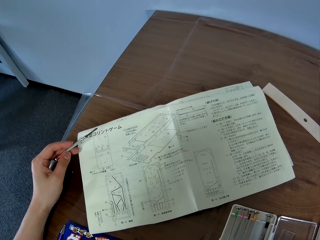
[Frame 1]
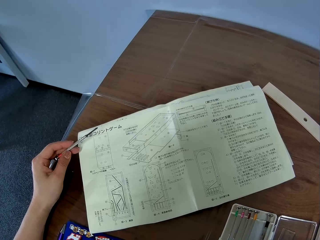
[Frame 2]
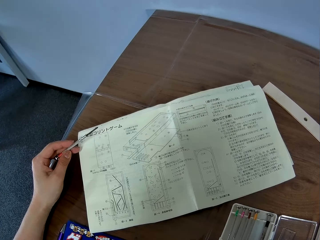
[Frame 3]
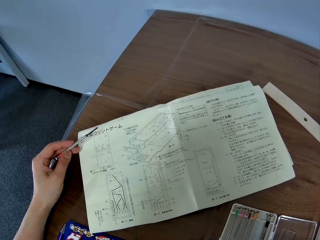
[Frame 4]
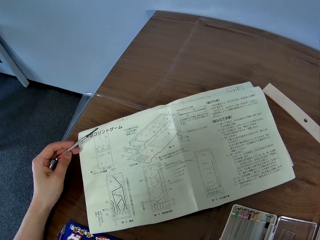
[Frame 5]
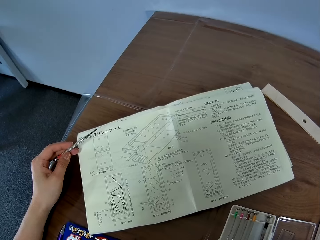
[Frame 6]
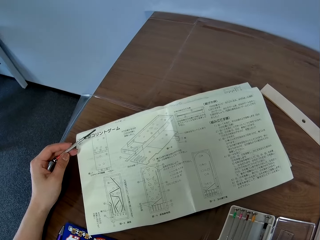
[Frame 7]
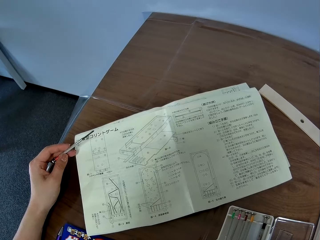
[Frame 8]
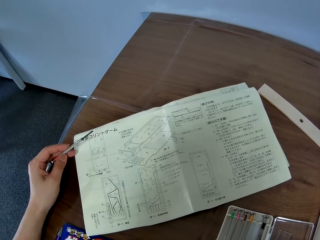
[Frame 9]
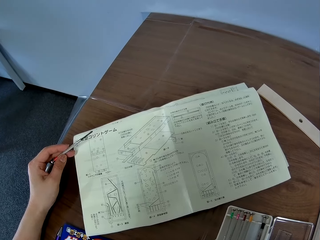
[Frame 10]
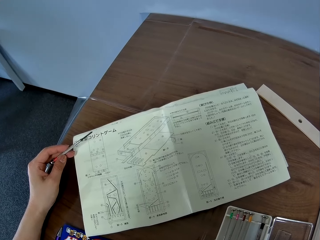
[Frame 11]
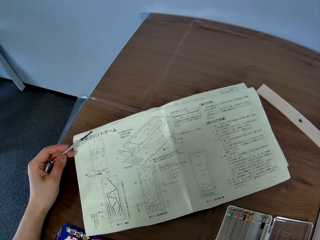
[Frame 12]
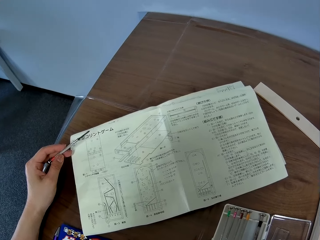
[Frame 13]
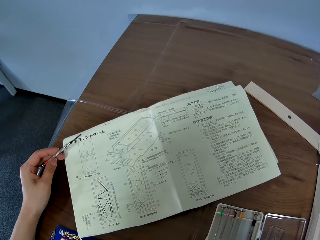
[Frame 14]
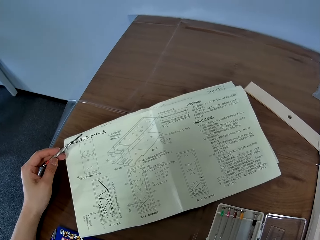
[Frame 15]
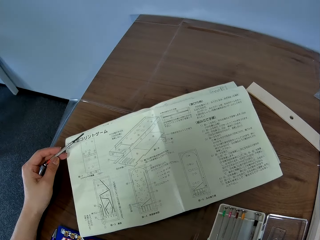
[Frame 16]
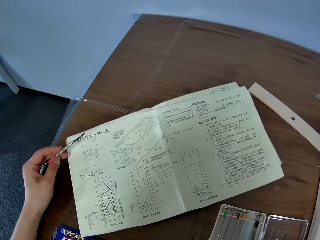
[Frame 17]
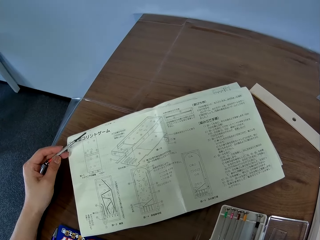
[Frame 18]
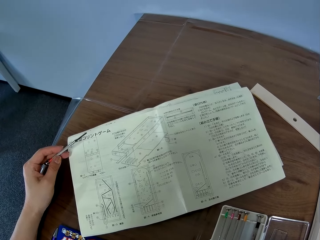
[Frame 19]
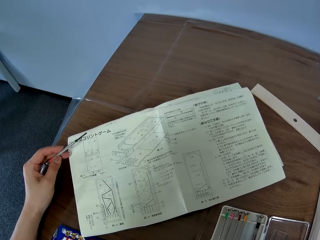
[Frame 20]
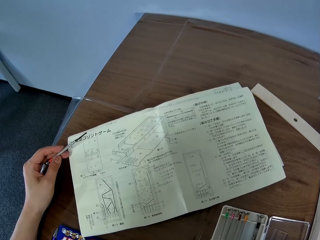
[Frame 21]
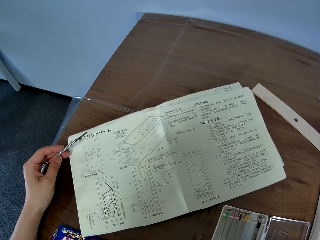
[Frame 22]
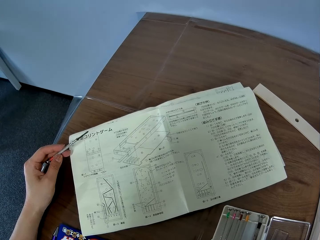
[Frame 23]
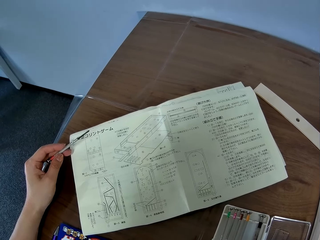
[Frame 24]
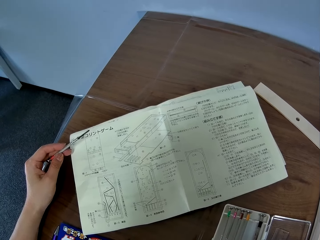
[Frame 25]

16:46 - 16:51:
The camera wearer stares at a piece of paper.

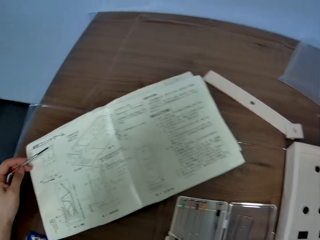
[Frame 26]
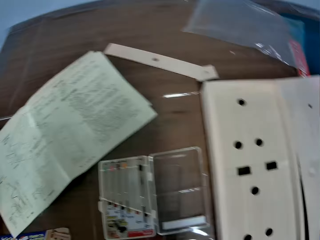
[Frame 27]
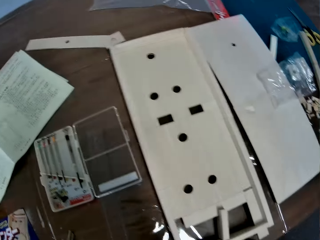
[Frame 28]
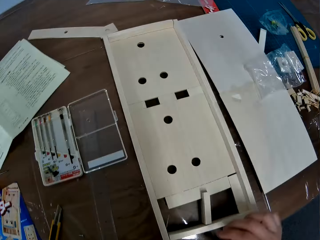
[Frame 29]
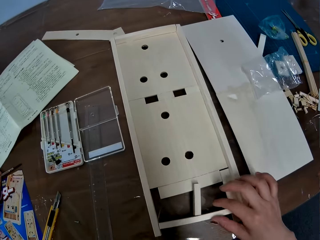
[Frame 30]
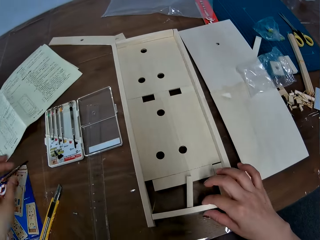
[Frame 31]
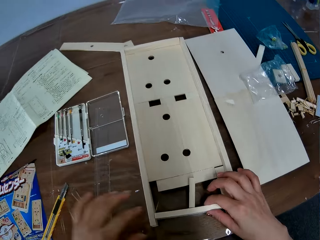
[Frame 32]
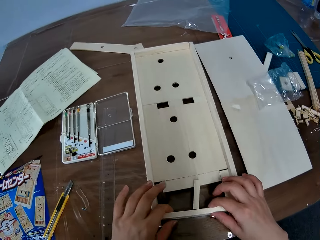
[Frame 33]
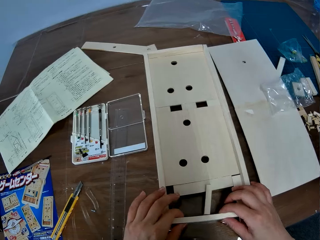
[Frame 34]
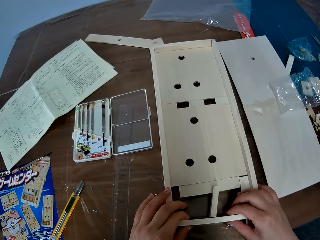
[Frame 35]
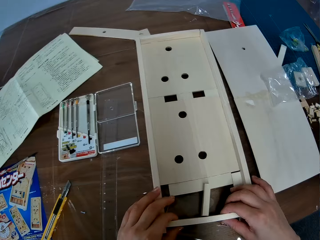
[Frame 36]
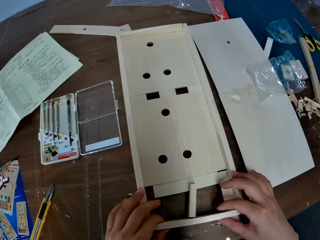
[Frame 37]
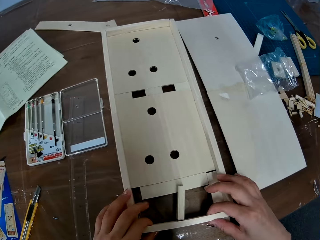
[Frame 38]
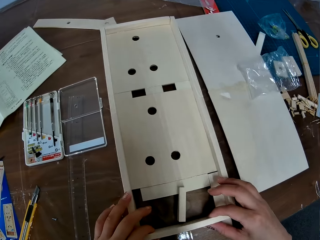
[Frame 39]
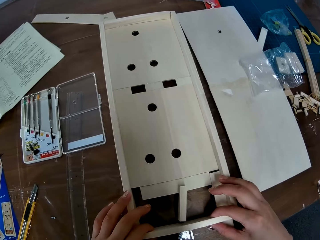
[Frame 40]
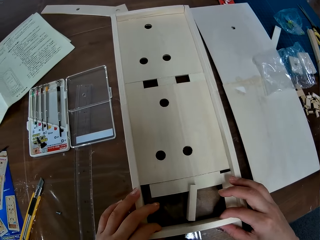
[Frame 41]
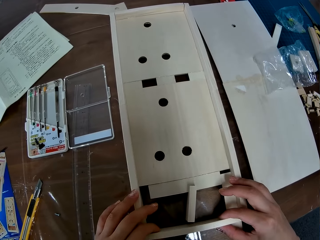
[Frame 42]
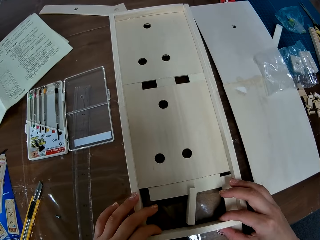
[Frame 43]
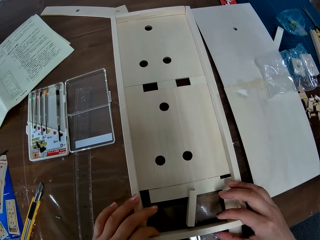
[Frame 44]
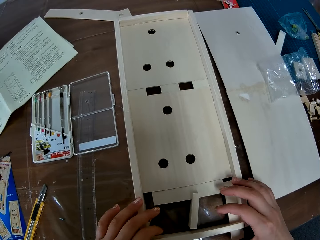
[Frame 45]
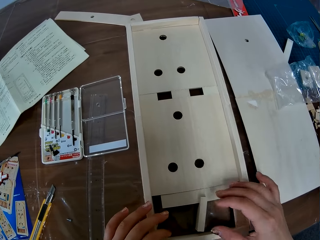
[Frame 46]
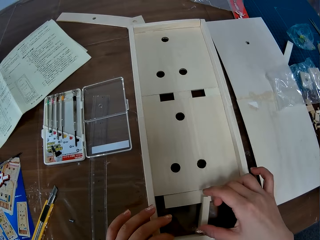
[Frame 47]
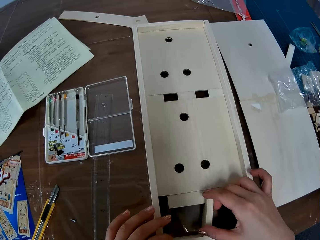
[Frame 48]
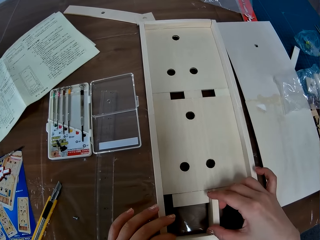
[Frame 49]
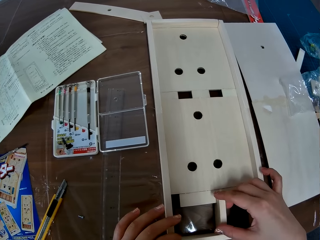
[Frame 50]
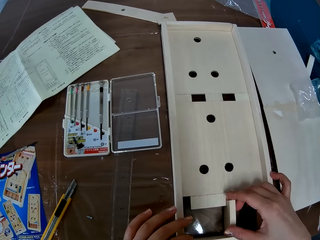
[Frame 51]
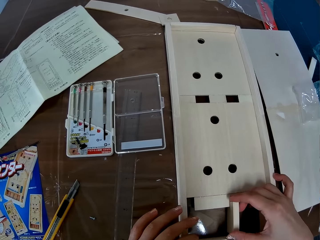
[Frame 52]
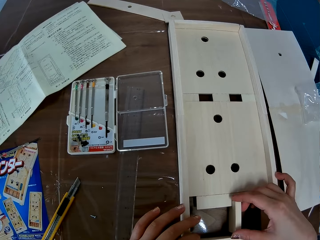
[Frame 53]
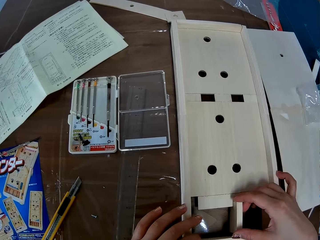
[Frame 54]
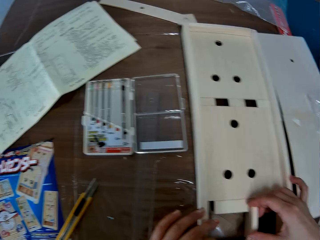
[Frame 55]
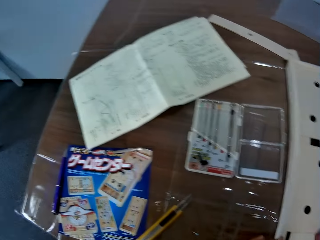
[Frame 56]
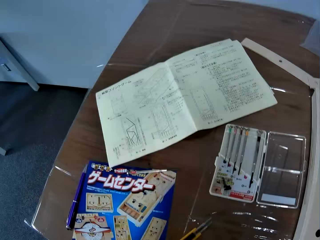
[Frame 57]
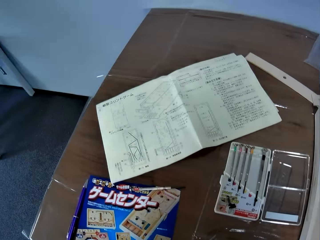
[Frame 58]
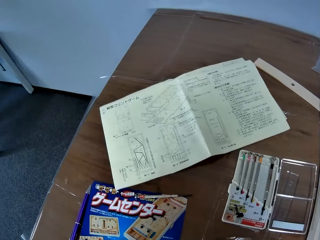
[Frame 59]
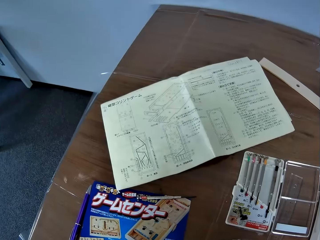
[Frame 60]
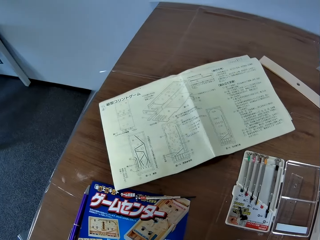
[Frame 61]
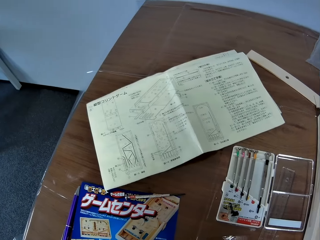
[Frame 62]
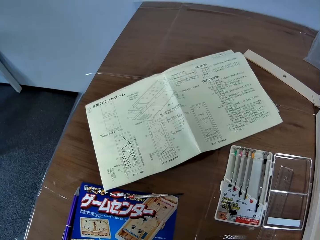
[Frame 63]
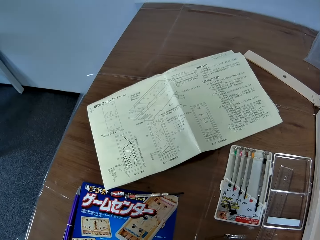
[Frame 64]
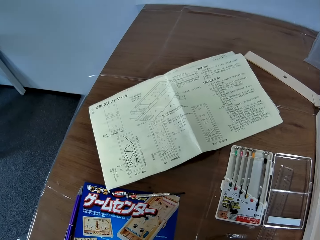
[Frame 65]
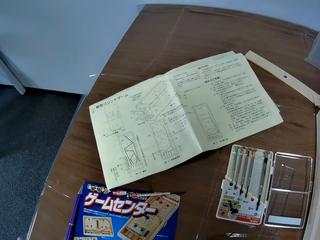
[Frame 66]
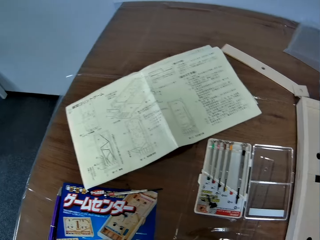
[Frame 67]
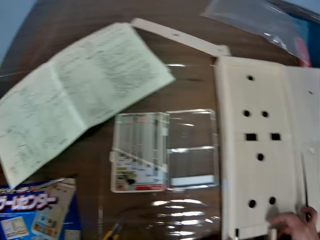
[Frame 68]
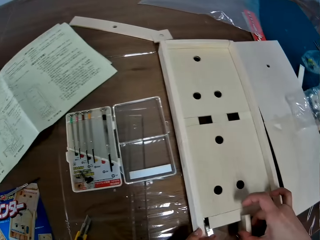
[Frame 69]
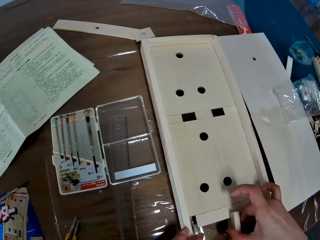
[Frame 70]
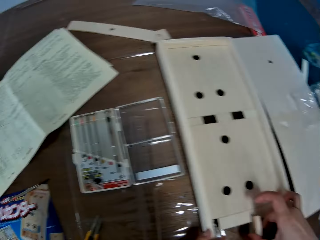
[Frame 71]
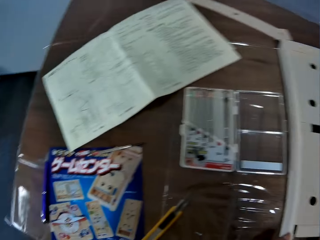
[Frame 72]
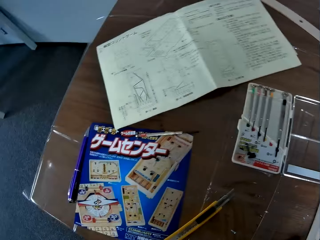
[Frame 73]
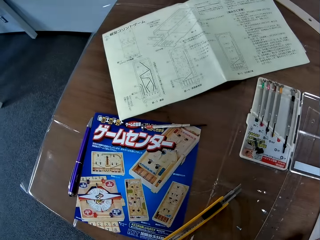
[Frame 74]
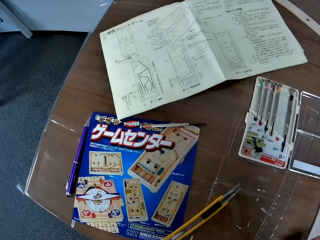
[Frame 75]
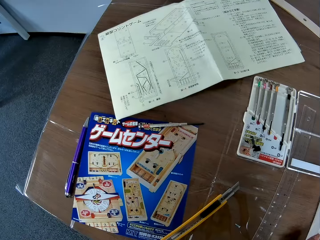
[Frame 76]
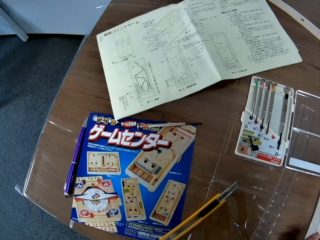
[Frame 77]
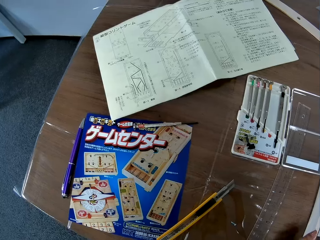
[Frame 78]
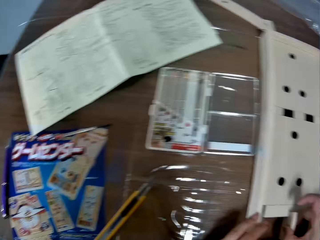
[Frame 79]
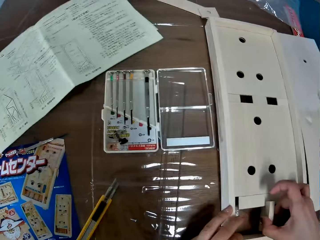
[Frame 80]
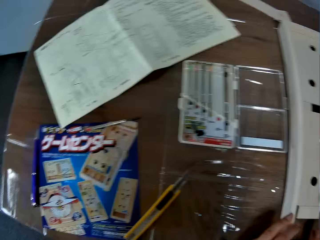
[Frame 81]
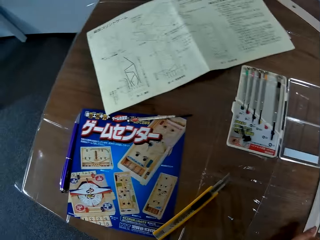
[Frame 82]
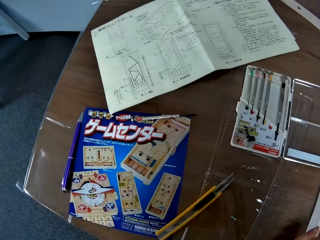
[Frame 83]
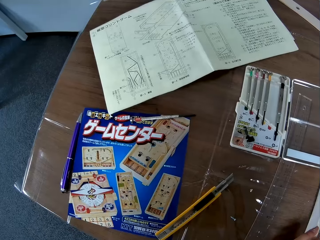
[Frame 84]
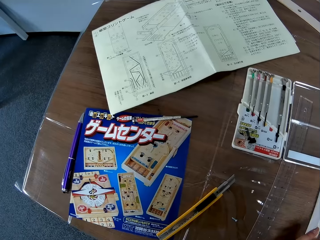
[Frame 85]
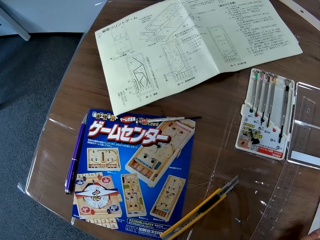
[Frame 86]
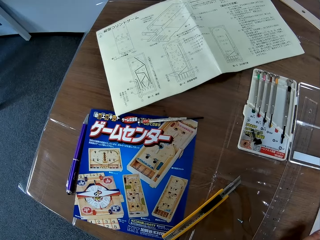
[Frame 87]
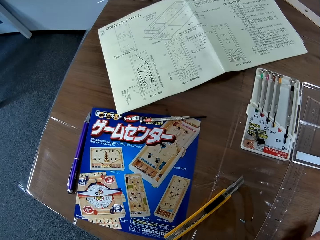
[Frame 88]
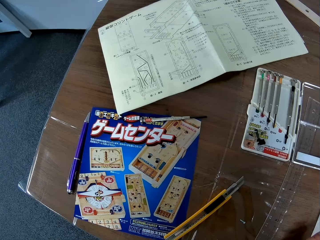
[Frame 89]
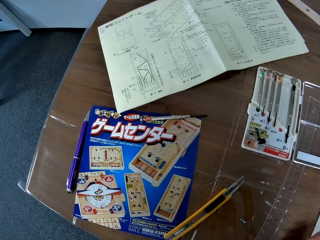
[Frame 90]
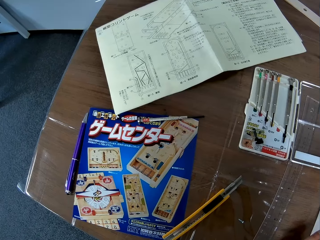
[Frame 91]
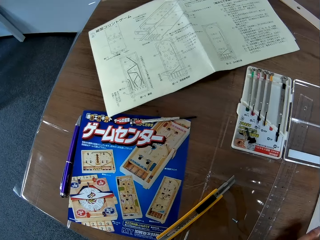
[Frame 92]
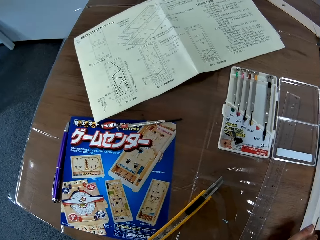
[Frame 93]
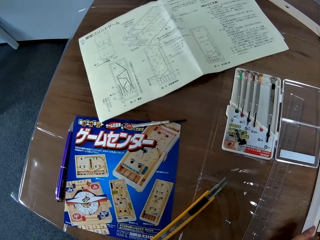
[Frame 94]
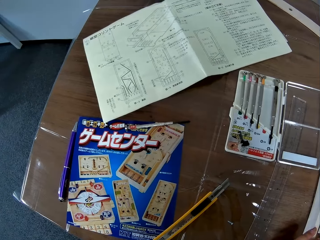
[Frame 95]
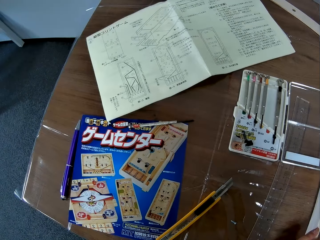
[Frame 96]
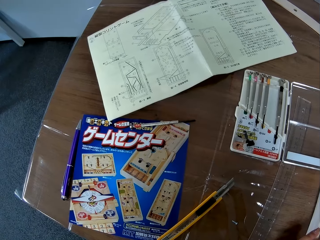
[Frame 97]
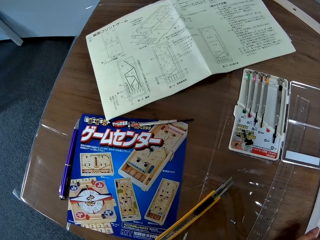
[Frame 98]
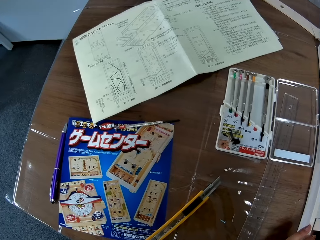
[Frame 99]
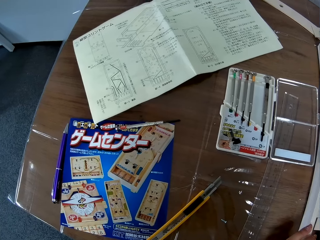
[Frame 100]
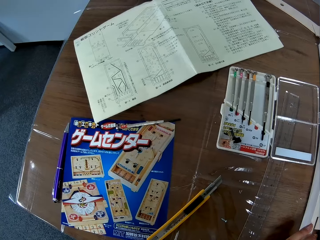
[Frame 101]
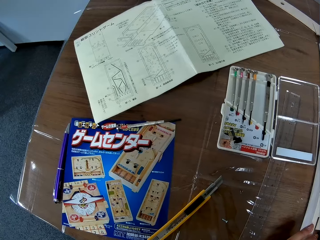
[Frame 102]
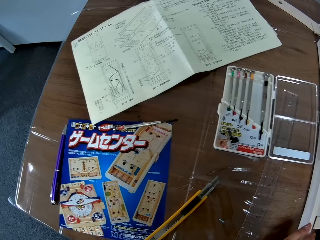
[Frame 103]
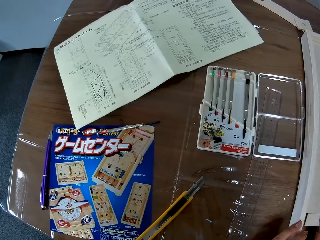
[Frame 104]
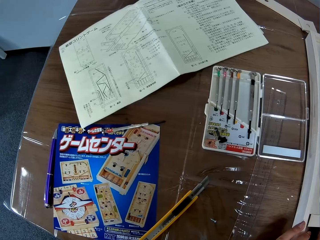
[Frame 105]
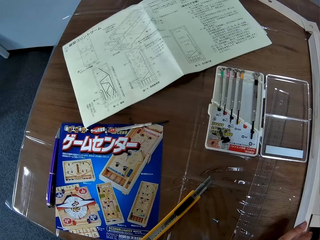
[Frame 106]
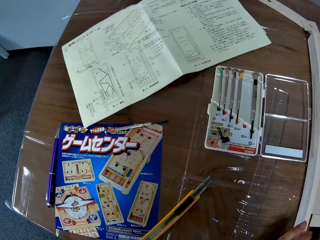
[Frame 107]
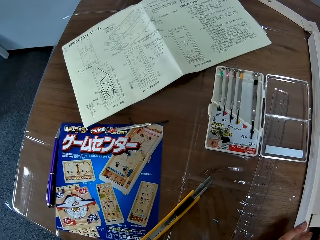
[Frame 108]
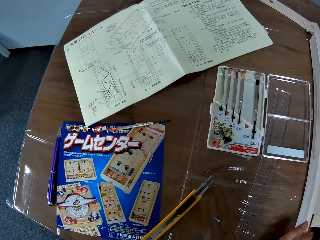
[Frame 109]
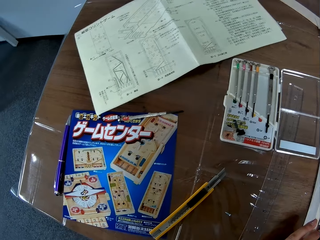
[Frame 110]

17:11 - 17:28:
The camera wearer adjusts the craft board. They pick up a piece of wood. They align the pieces of wood on the table. They stare at the piece of paper.
